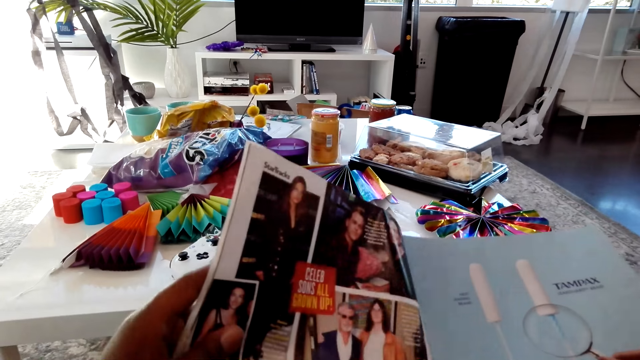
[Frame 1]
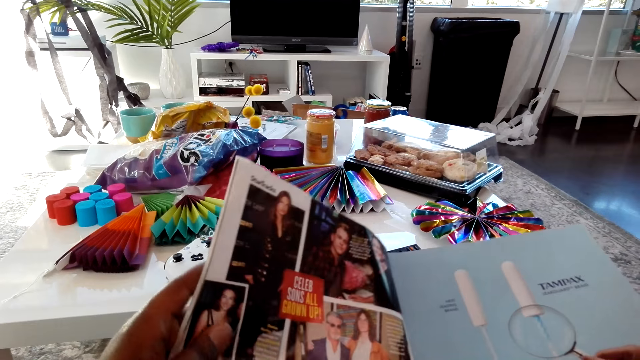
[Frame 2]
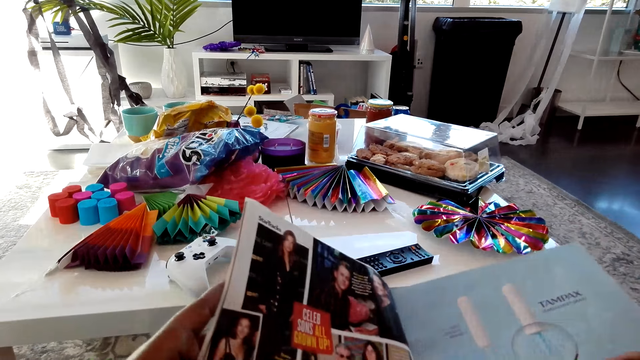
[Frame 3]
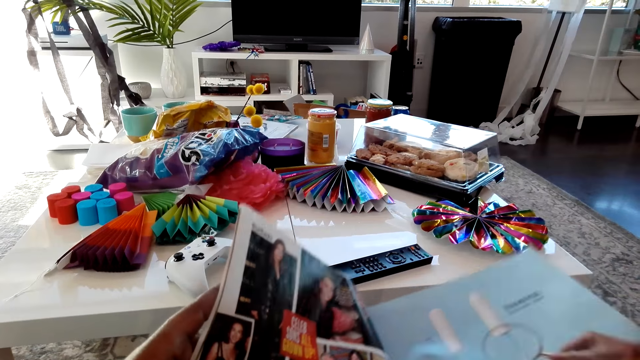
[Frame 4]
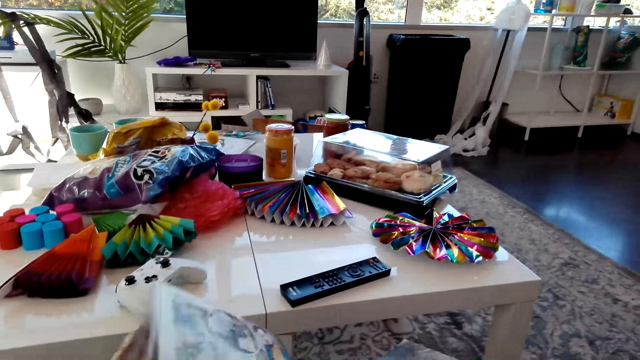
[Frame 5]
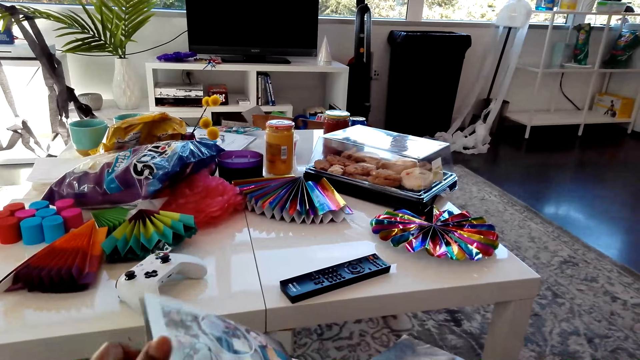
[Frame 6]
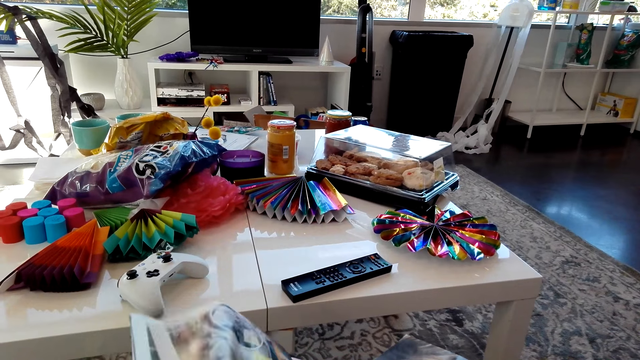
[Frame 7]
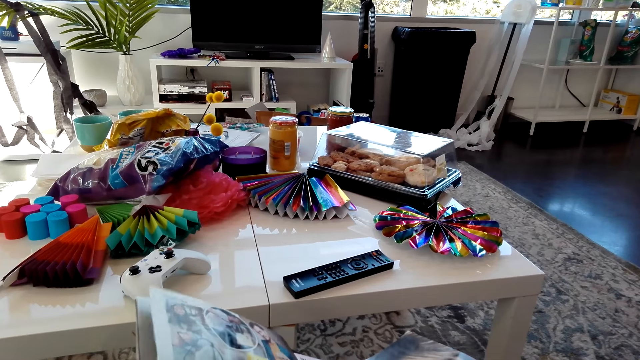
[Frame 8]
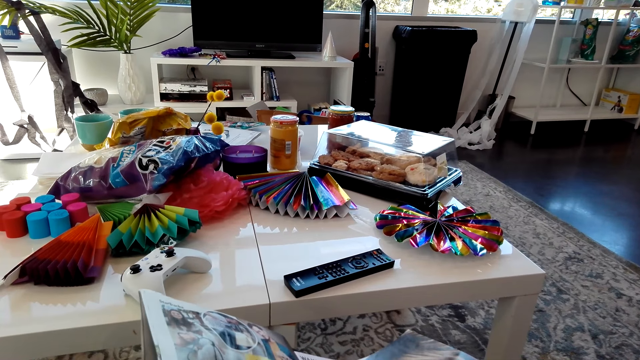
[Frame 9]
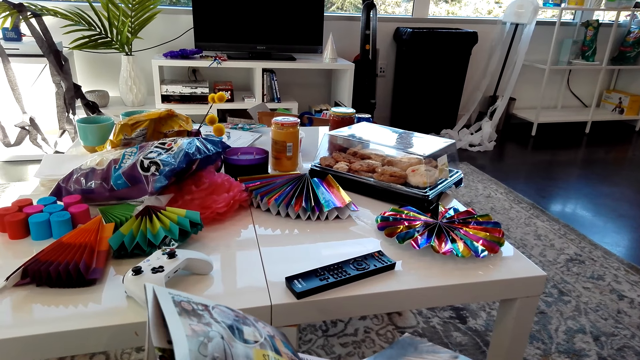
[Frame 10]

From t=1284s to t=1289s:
The camera wearer flips a page of the magazine. A man talks to the camera wearer.

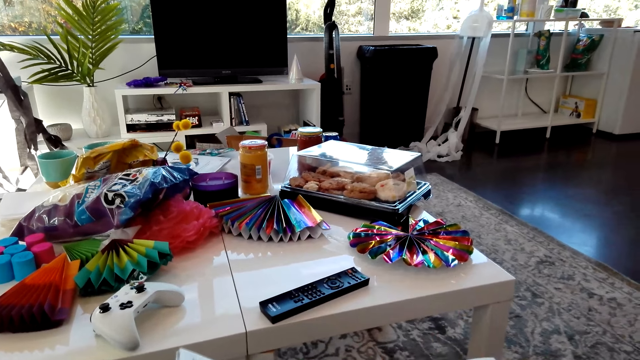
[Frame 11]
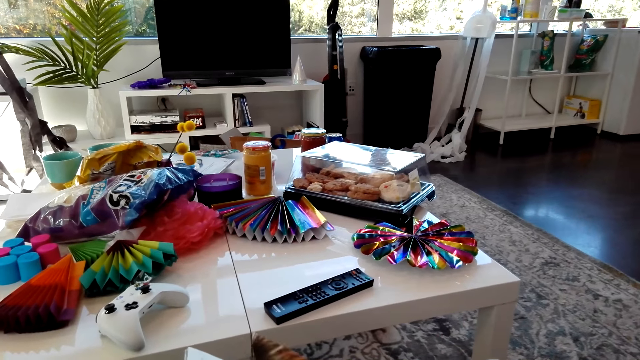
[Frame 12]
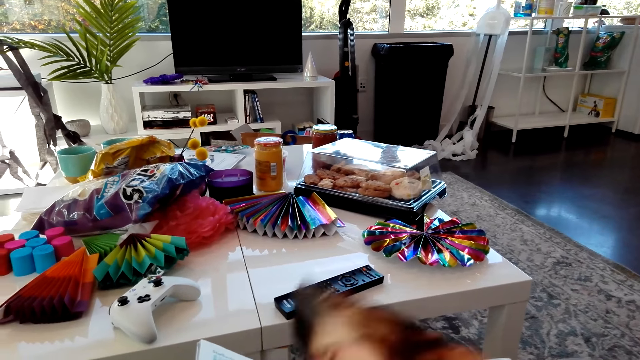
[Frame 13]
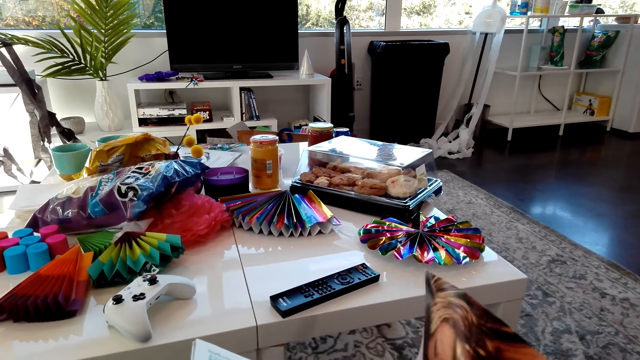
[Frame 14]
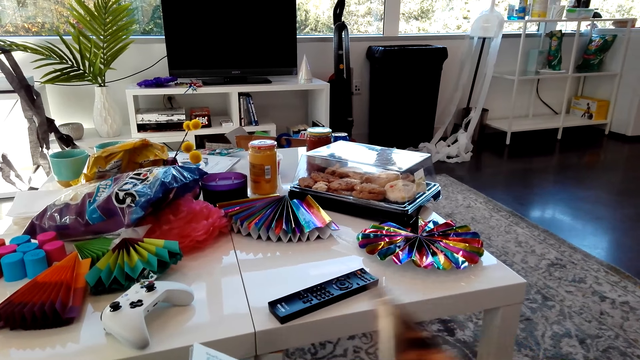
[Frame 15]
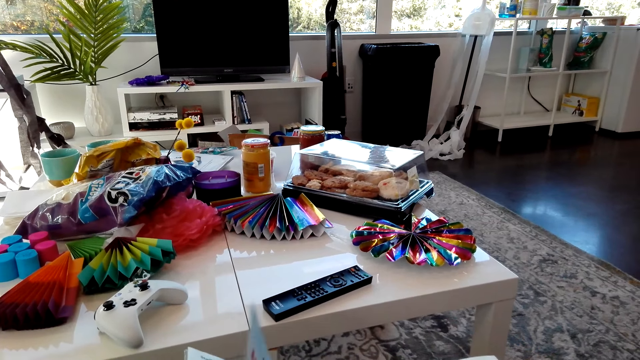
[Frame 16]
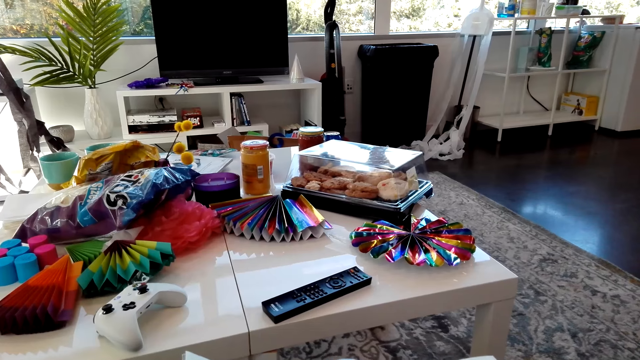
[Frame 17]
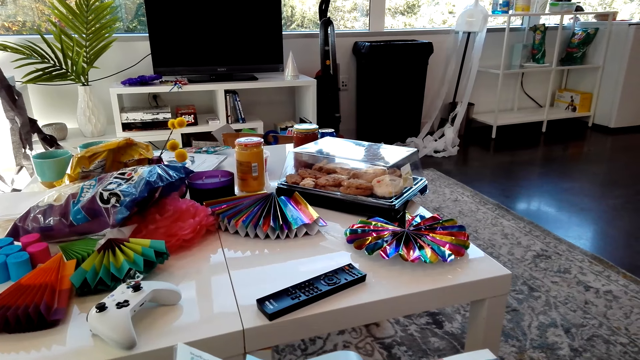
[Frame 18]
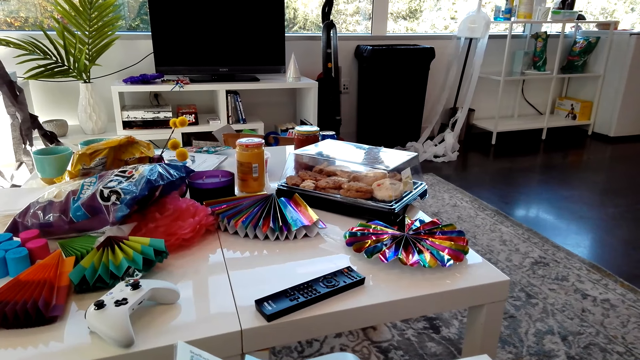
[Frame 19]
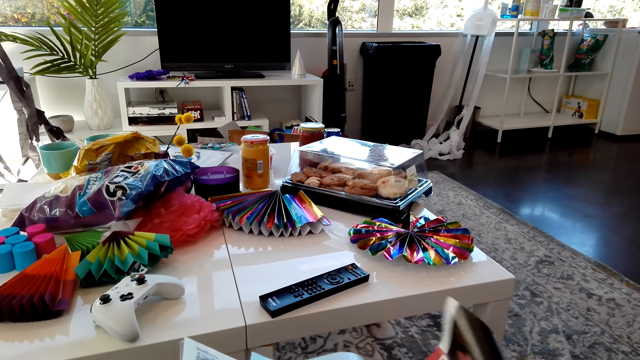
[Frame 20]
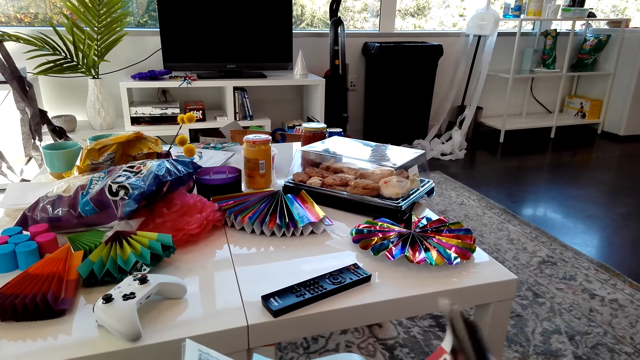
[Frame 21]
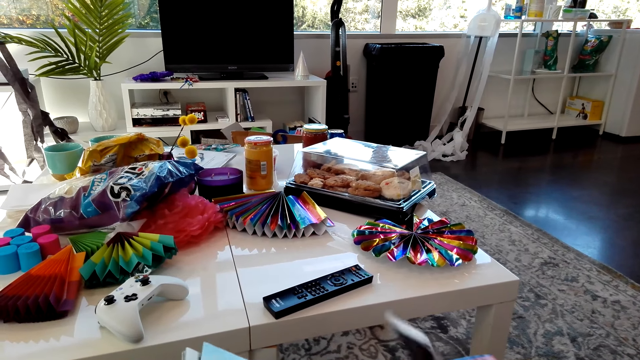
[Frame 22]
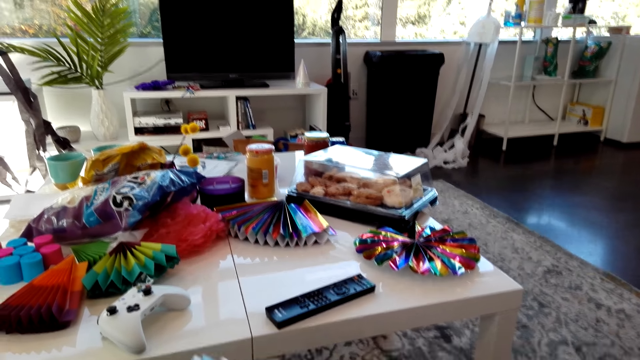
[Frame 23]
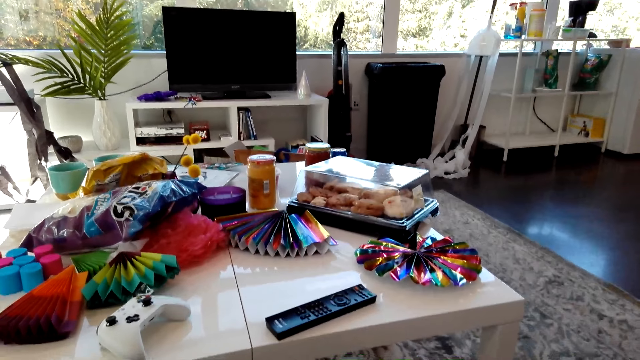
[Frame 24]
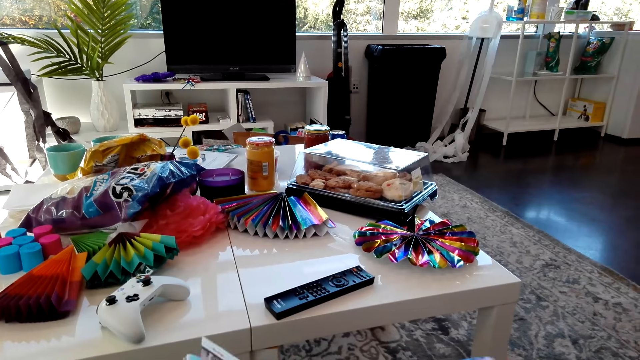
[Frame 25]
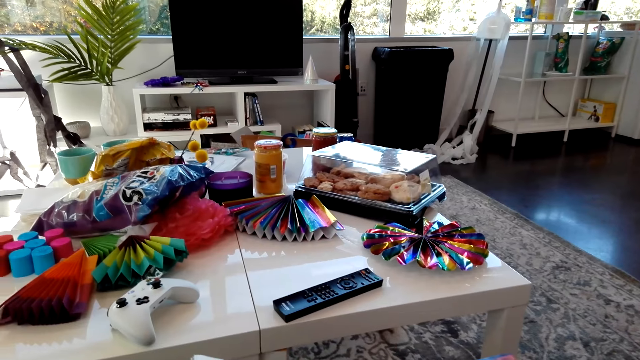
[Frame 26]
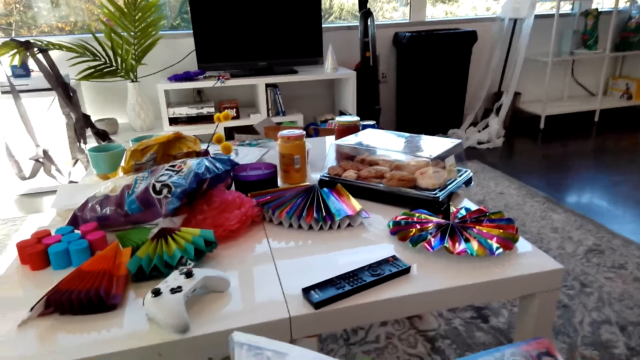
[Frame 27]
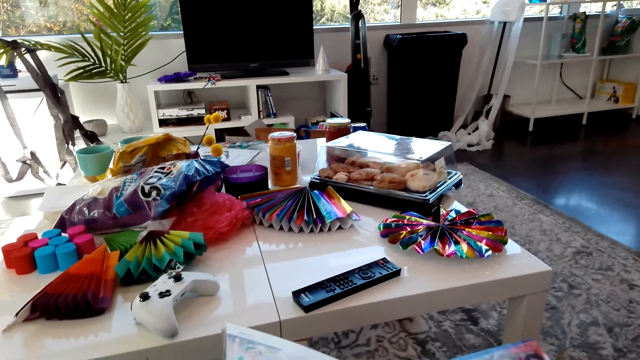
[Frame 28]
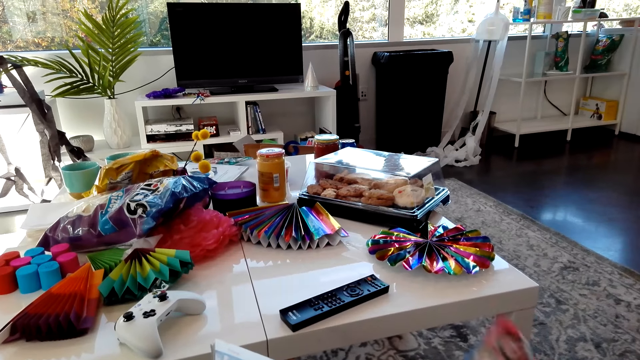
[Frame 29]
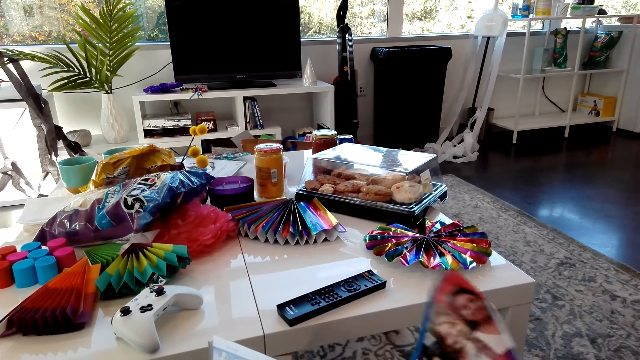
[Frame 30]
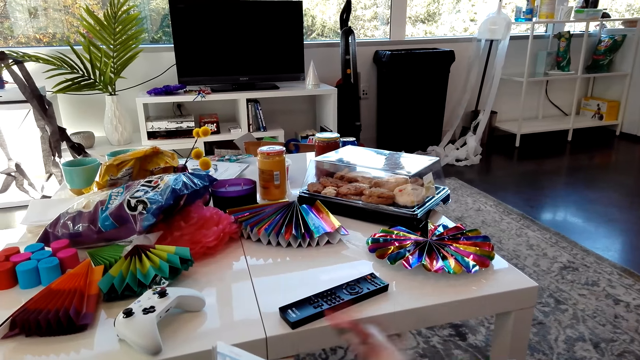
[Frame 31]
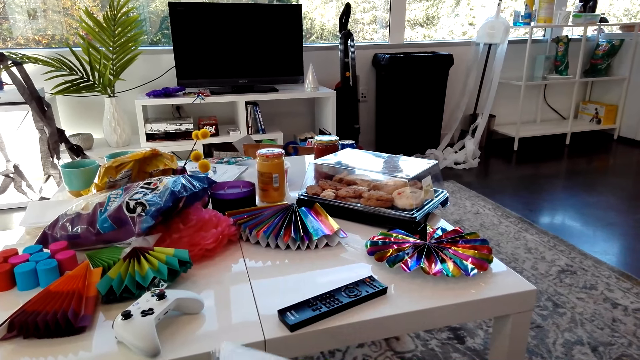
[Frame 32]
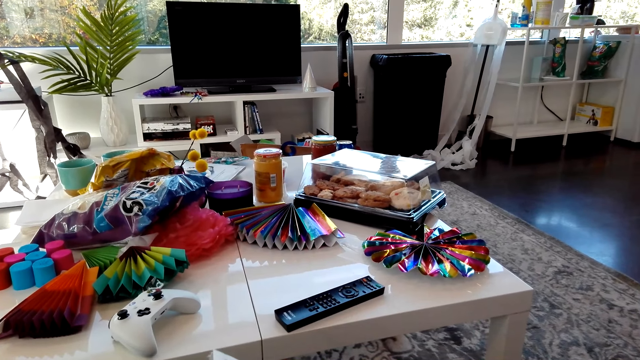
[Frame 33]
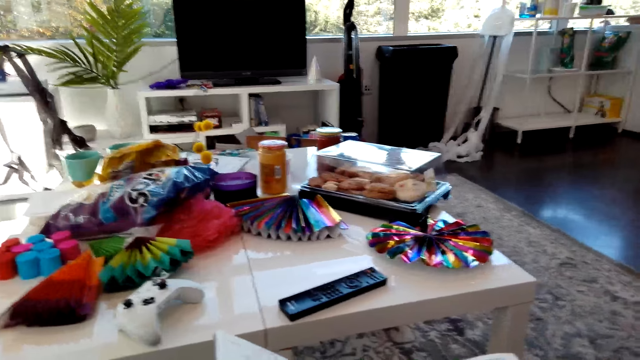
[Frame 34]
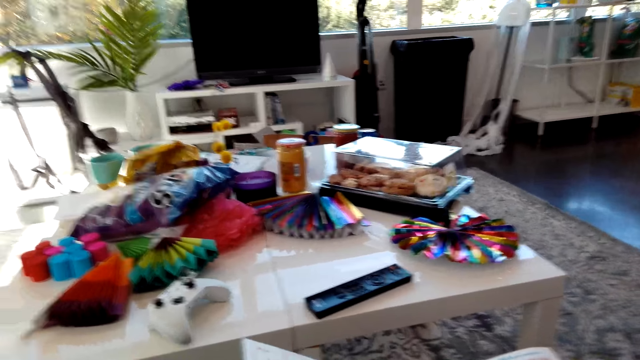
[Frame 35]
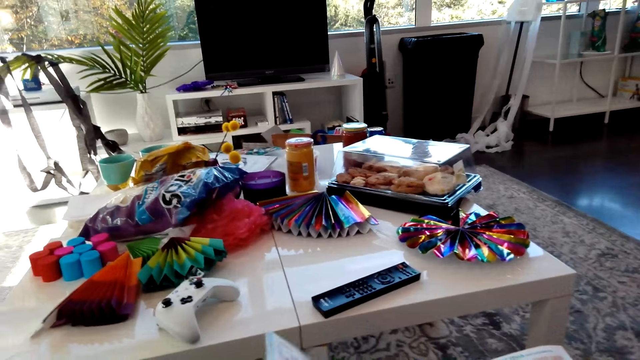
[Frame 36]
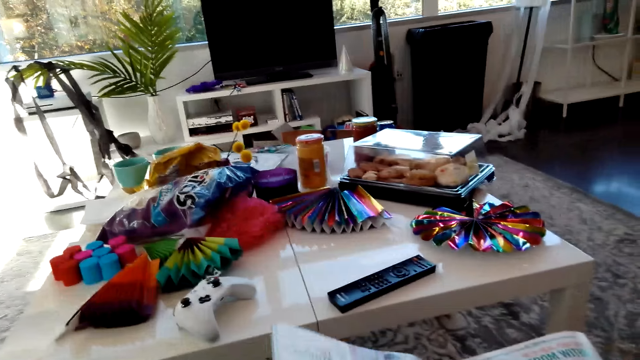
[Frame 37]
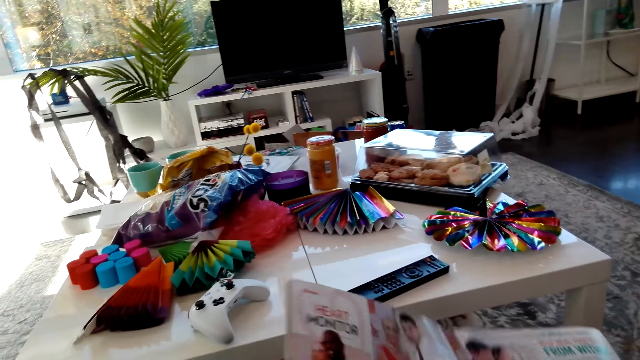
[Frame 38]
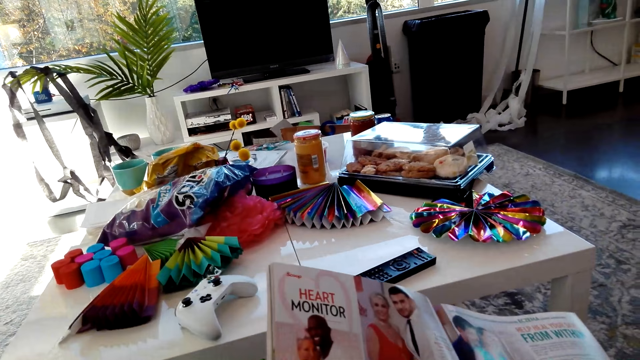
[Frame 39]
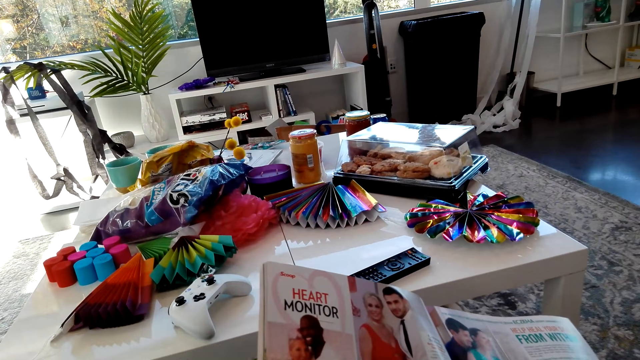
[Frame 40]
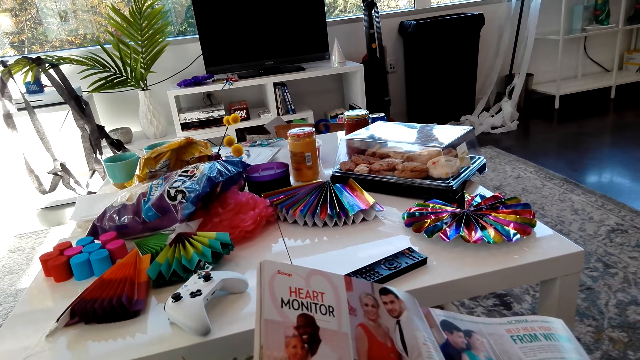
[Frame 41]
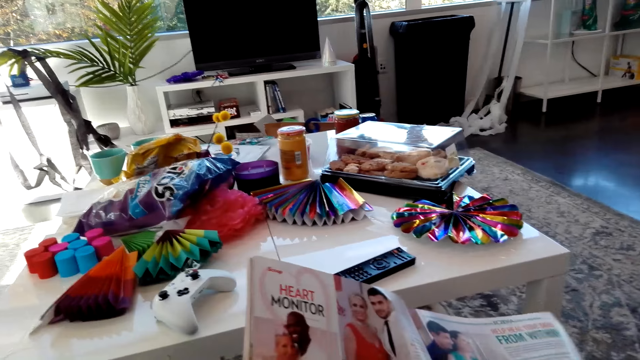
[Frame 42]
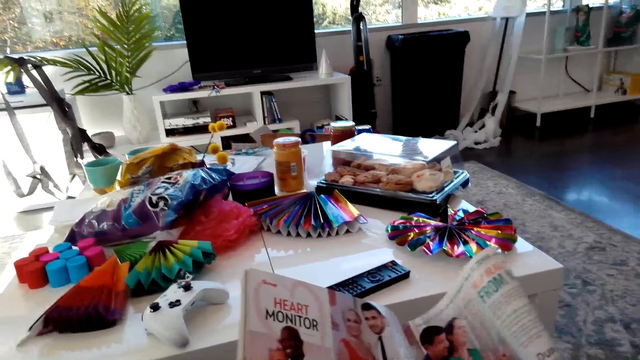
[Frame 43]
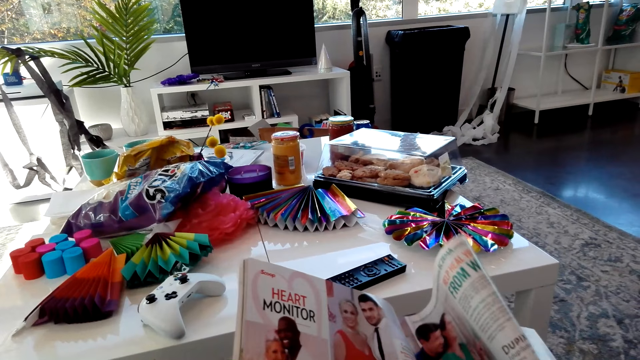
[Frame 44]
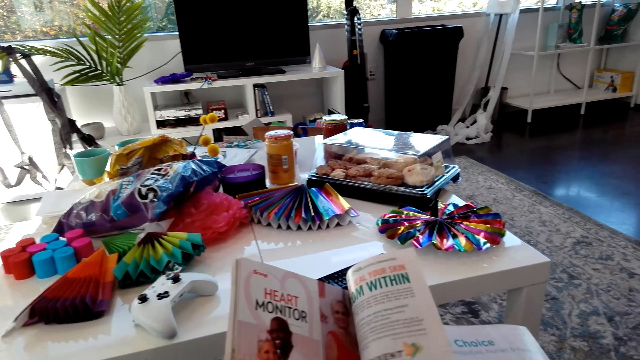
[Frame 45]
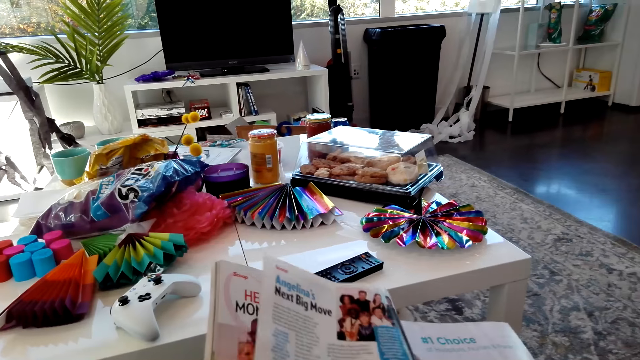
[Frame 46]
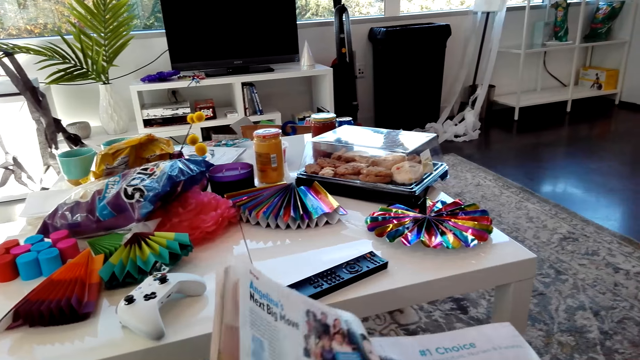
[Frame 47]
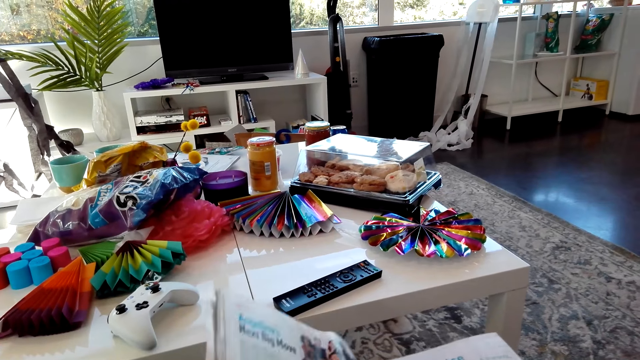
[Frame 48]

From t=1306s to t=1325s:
The camera wearer talks to a man. They flip a page of the magazine. They talk to the man. They flip a page of the magazine. They talk to the man. They lift up a part of the magazine and read the magazine. The man talks to the camera wearer. The camera wearer flips a page of the magazine and talks to the man.
